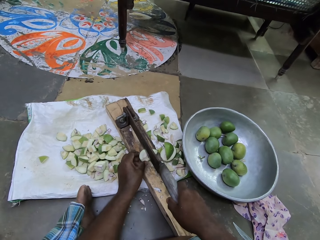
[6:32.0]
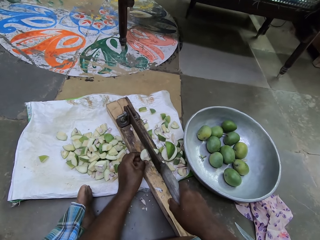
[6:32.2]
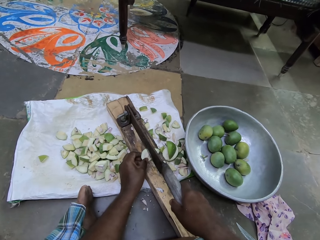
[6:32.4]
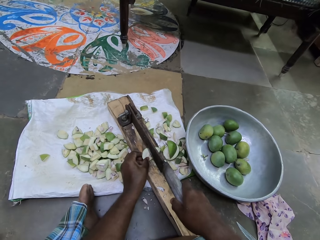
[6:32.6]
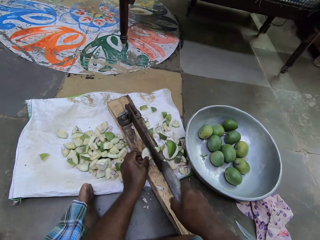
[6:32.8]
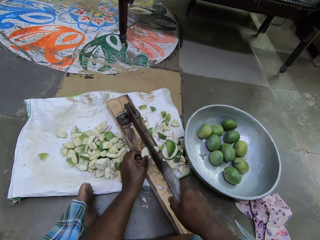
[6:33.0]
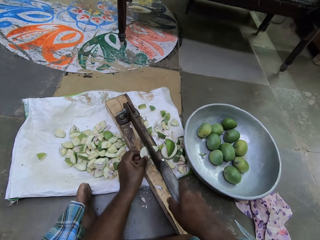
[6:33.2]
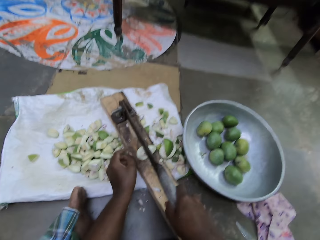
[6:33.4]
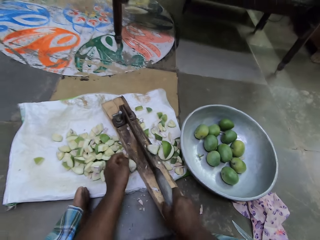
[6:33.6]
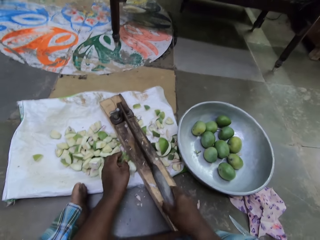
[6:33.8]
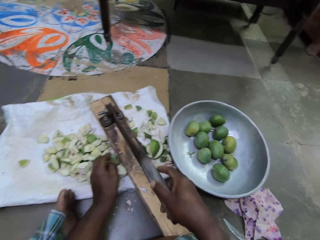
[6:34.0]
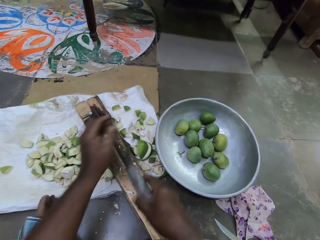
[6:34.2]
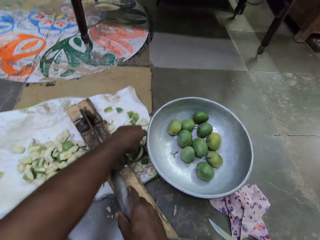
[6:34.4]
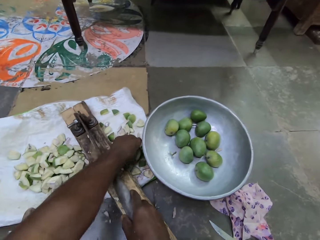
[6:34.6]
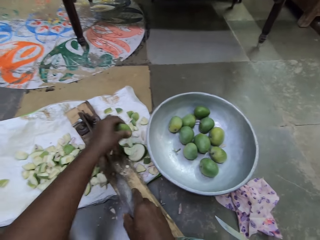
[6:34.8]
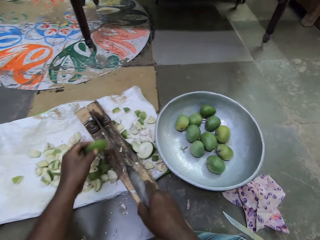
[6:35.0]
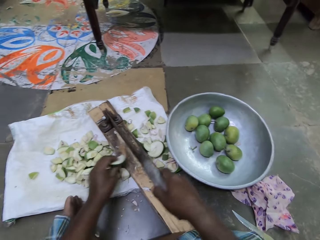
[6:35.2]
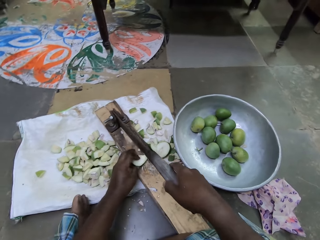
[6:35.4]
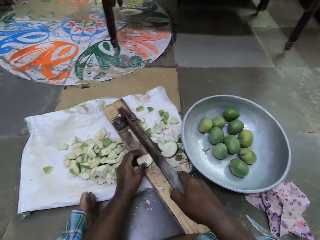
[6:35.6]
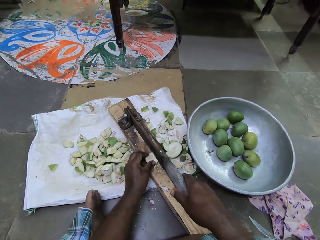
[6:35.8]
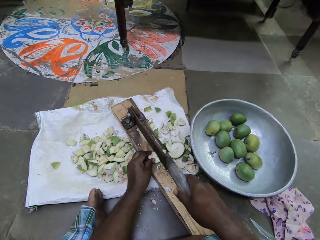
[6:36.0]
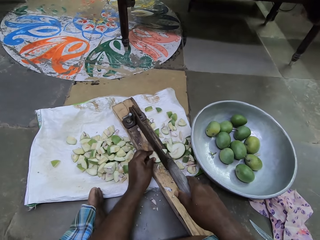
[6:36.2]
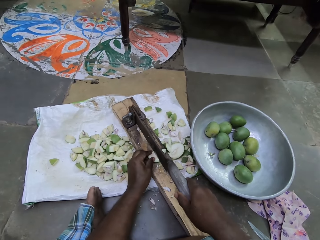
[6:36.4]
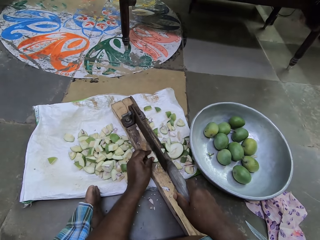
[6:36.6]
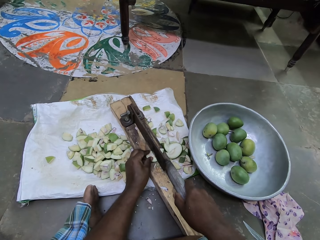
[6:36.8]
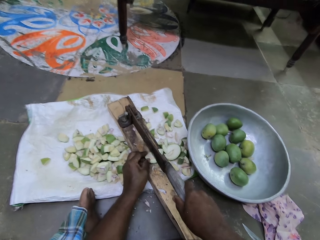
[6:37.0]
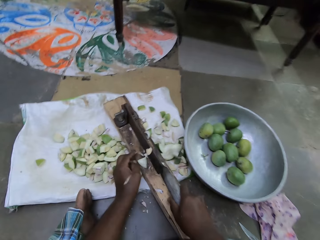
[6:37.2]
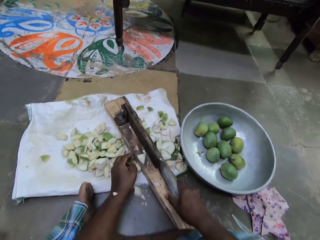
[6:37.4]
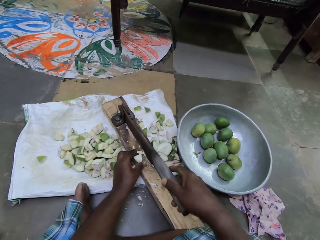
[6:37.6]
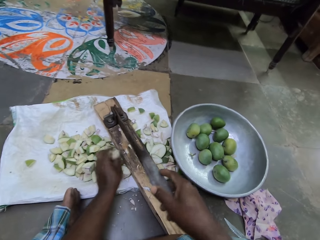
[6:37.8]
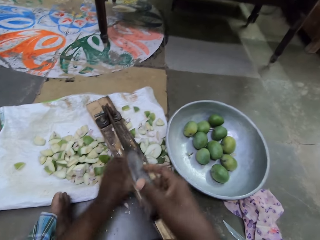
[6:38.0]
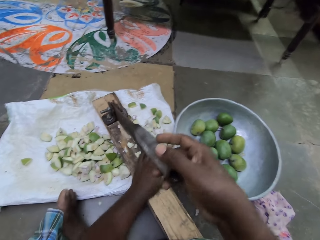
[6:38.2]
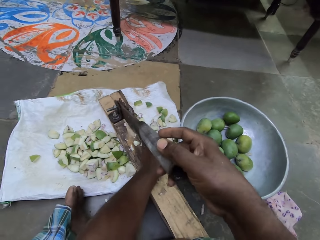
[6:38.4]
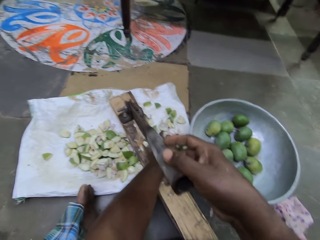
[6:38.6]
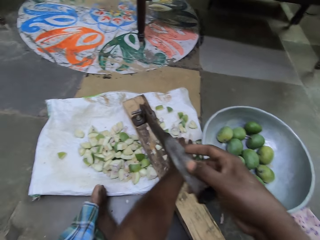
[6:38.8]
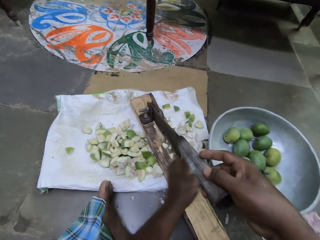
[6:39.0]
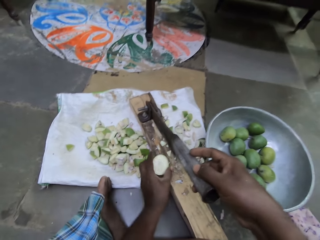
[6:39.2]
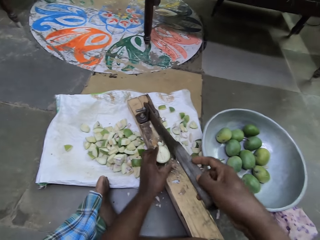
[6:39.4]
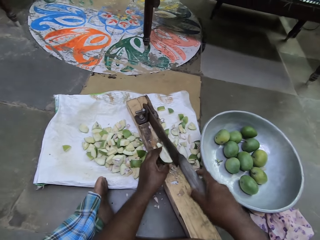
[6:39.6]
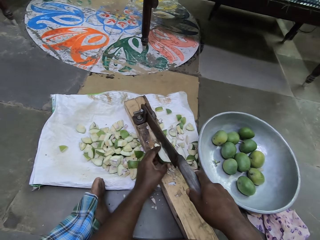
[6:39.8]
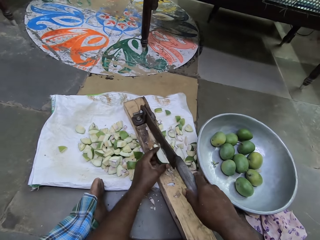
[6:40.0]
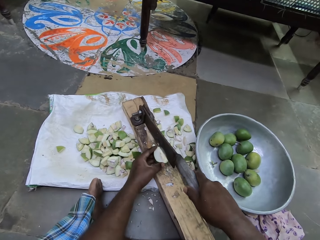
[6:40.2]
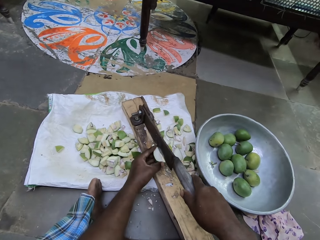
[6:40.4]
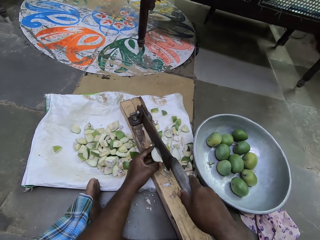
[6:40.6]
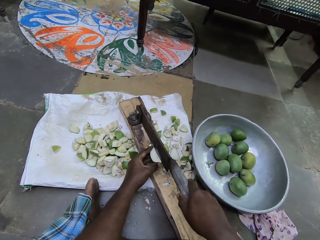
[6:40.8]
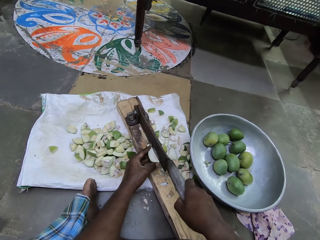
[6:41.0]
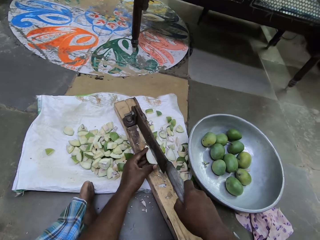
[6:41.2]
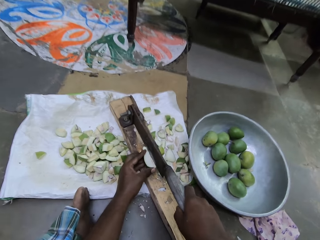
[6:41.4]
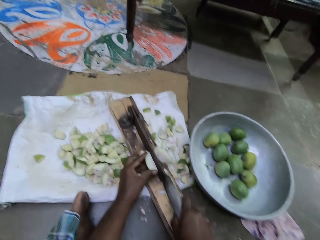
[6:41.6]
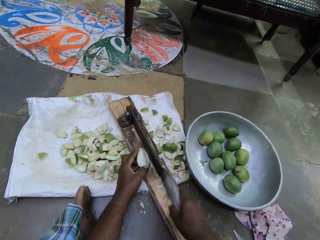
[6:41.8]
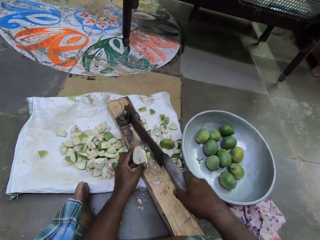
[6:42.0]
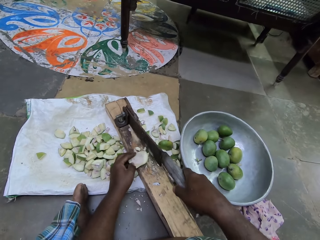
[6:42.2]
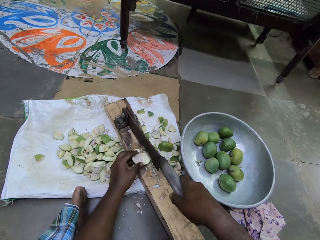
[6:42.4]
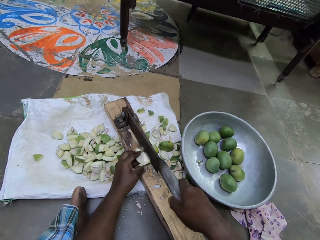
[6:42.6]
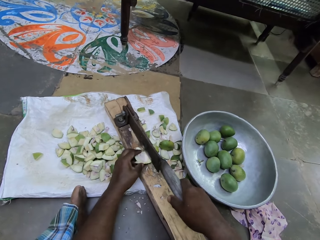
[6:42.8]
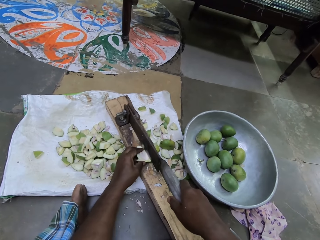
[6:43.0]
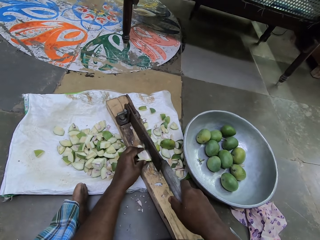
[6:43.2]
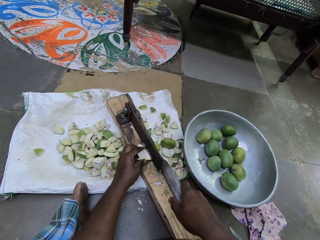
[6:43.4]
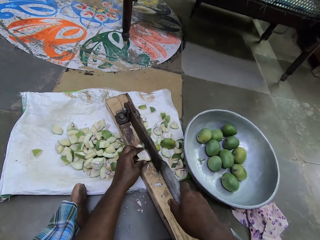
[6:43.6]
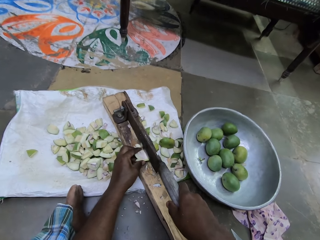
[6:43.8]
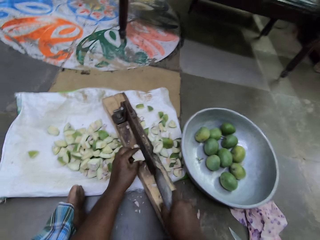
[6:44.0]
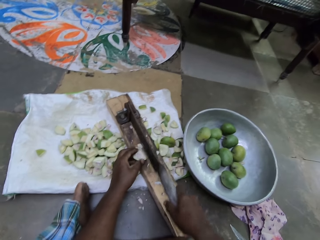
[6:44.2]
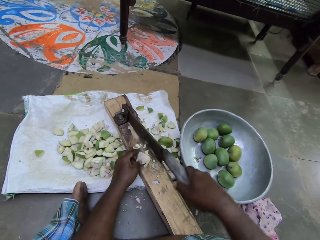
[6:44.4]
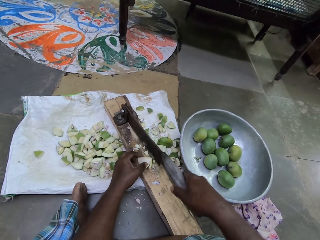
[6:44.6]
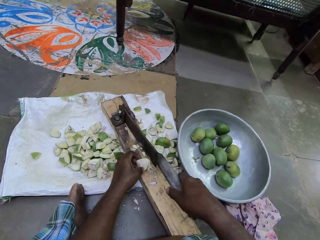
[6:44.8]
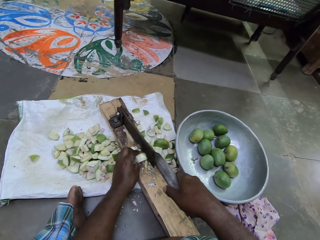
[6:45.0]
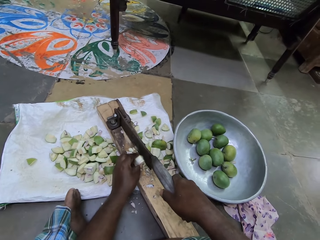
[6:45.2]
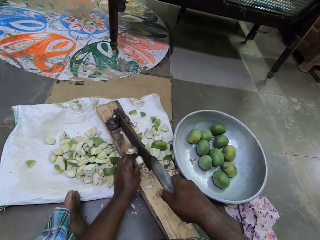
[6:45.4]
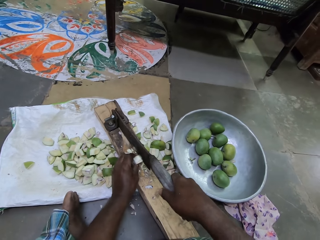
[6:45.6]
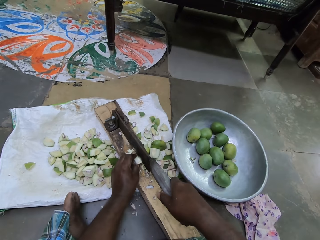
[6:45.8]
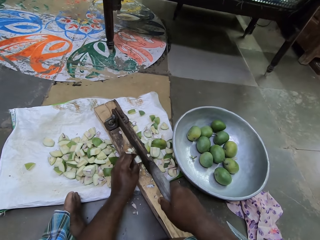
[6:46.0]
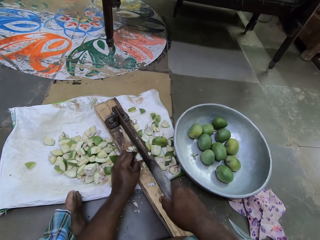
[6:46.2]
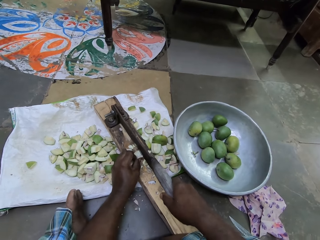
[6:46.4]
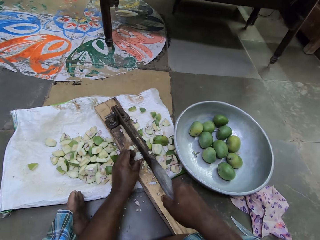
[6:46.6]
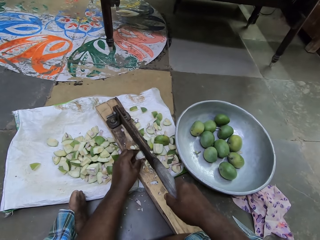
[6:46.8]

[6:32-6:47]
The camera wearer cuts the piece of the mango on the fruit cutter with his right hand. He picks a piece of the fruit from the sack with his left hand. He places the piece of the mango on the fruit cutter with his left hand. He cuts the piece of the mango on the fruit cutter with his right hand. He drops the piece of mango on the sack with his left hand. He picks a piece of the fruit from the sack with his left hand. He places the piece of the mango on the fruit cutter with his left hand. He cuts the piece of the mango on the fruit cutter with his right hand. He adjusts the piece of the mango on the fruit cutter with his left hand. He cuts the piece of the mango on the fruit cutter with his right hand. He adjusts the piece of the mango on the fruit cutter with his left hand.

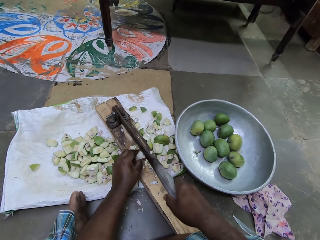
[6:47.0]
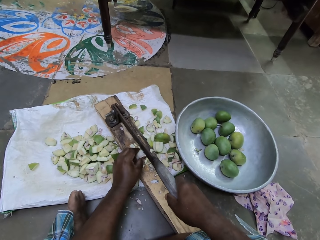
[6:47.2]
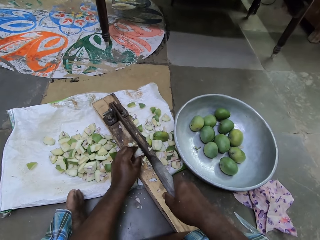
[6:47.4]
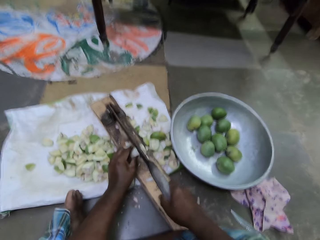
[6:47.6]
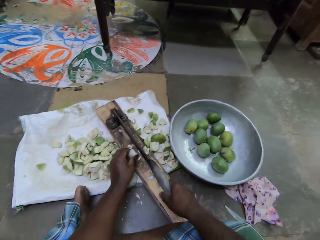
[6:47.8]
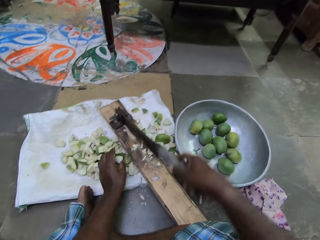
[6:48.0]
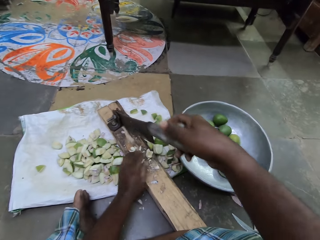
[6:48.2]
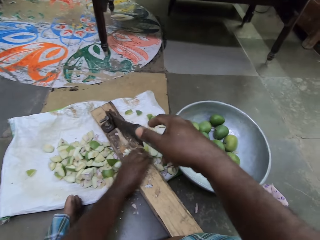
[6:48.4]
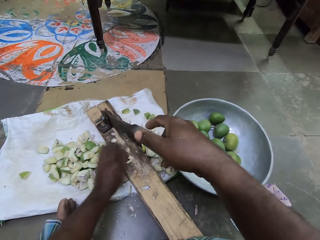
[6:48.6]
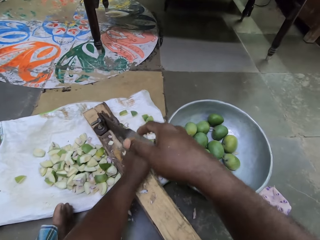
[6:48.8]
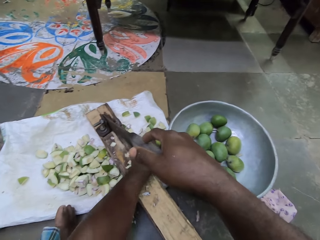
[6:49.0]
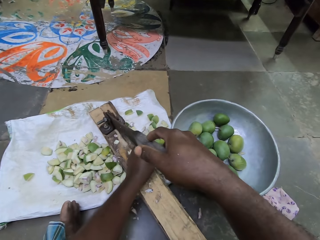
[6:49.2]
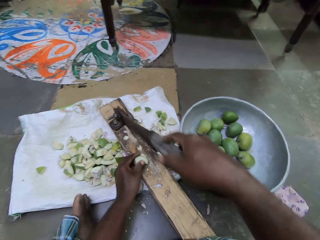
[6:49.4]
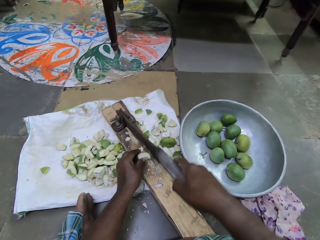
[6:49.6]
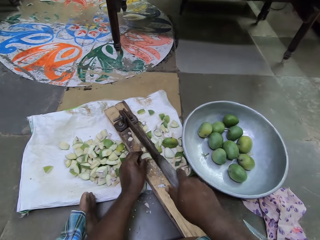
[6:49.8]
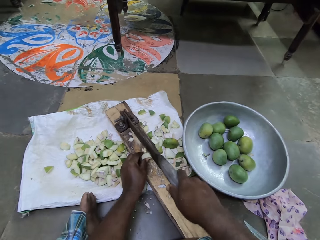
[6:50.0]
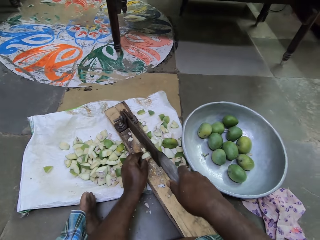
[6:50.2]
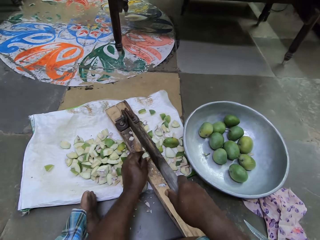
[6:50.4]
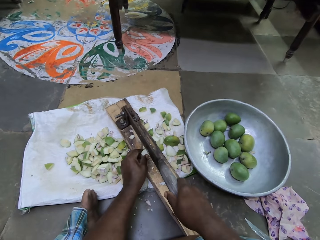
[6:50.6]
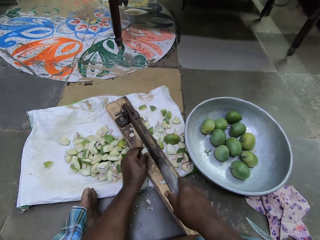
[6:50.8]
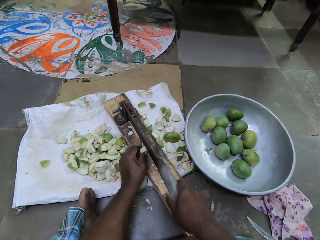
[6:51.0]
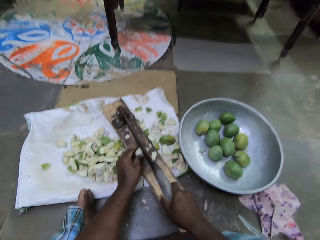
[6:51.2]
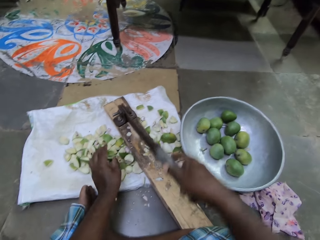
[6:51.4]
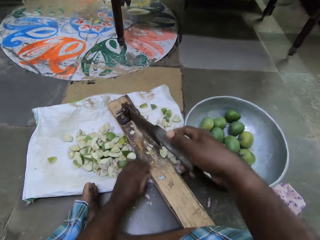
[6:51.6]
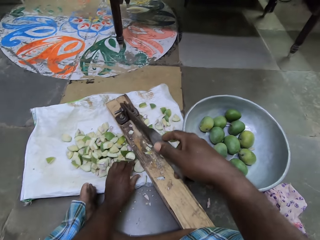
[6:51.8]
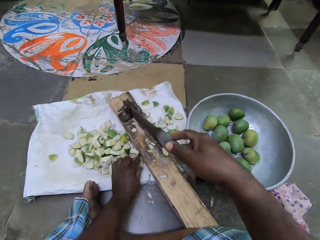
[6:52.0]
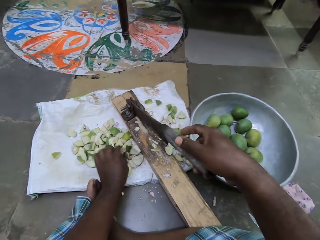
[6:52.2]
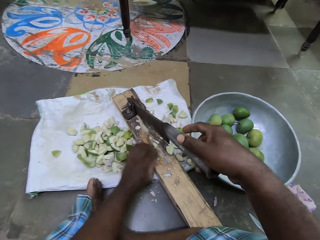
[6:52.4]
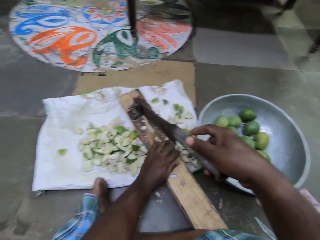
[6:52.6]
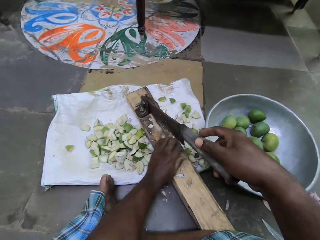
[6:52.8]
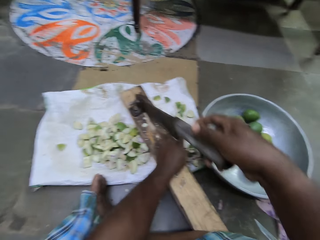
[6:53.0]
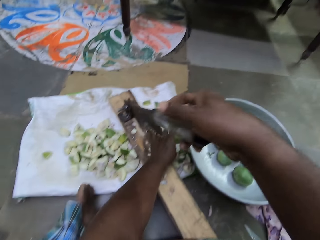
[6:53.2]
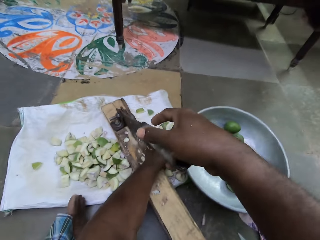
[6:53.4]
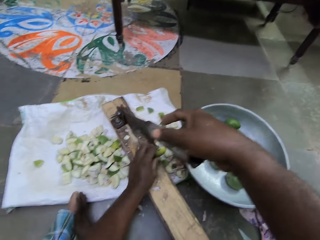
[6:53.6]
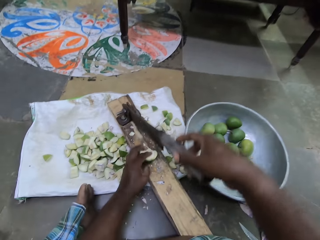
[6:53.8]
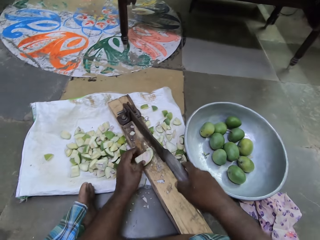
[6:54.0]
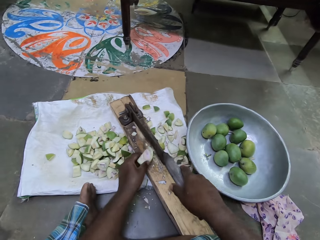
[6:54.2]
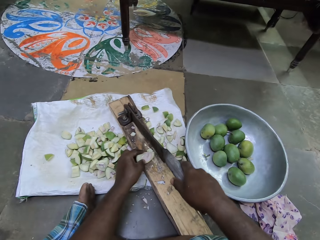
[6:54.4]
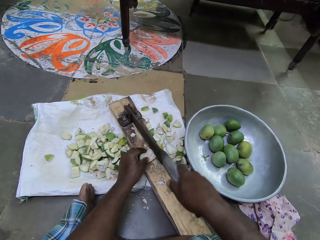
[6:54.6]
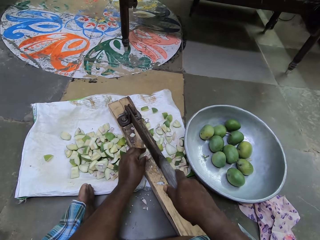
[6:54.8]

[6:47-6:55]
The camera wearer cuts the piece of the mango on the fruit cutter with his right hand. He drops the piece of mango on the sack with his left hand. He sweeps pieces of mango on the fruit cutter to the sack with his left hand. He picks a piece of the fruit from the sack with his left hand. He places the piece of the mango on the fruit cutter with his left hand. He cuts the piece of the mango on the fruit cutter with his right hand. He drops the piece of mango on the sack with his left hand. He adjusts pieces of mango on the sack with his left hand. He touches the mango on top of the sack. He picks a piece of the fruit from the sack with his left hand. He places the piece of the mango on the fruit cutter with his left hand.
